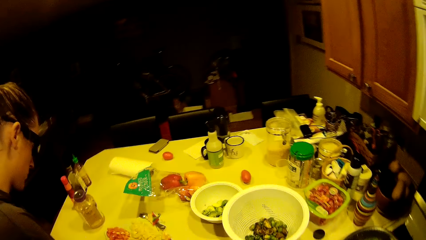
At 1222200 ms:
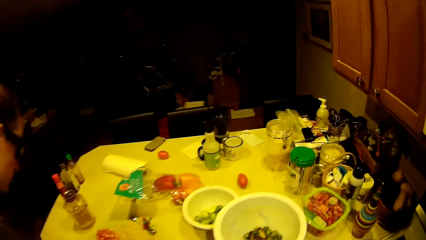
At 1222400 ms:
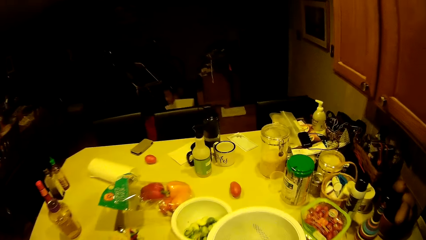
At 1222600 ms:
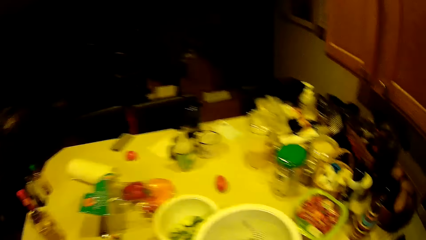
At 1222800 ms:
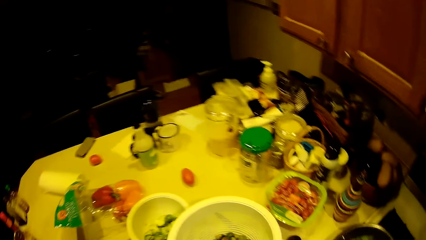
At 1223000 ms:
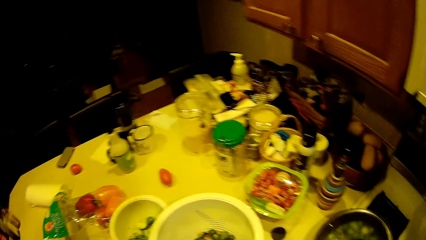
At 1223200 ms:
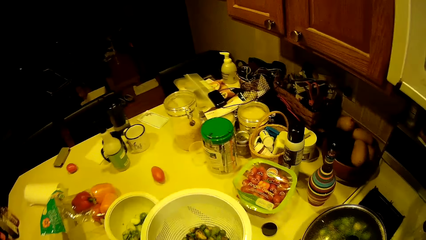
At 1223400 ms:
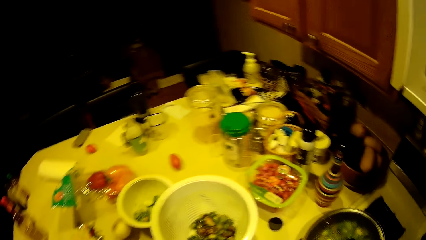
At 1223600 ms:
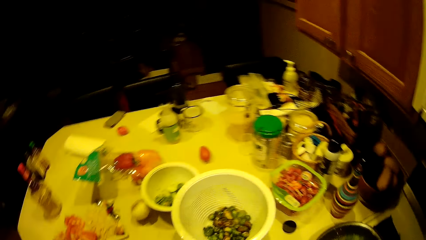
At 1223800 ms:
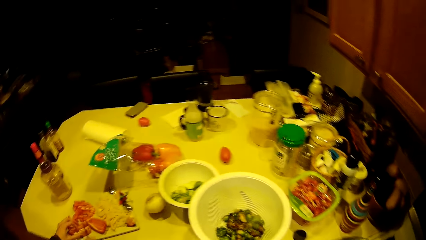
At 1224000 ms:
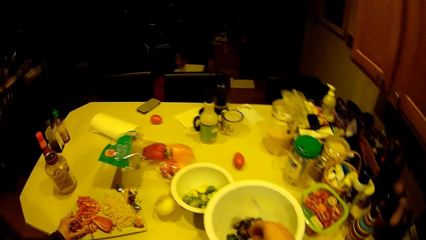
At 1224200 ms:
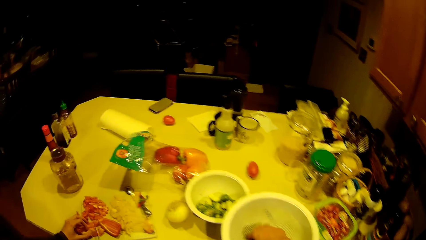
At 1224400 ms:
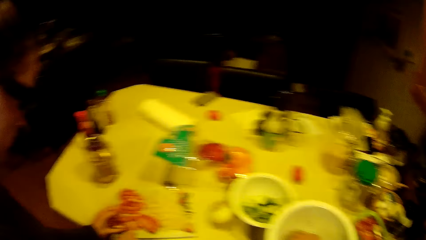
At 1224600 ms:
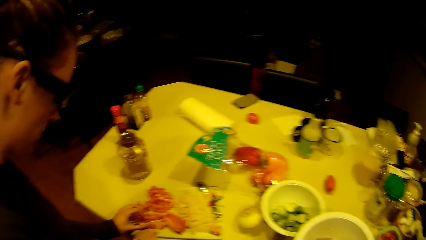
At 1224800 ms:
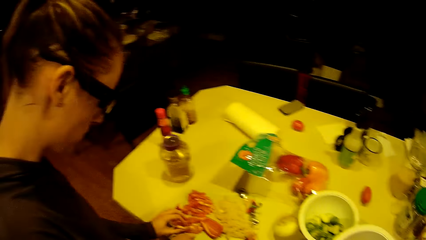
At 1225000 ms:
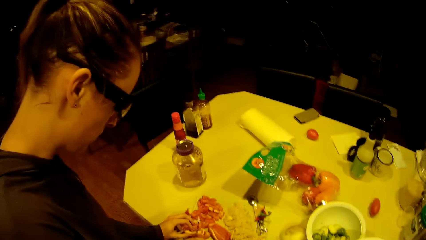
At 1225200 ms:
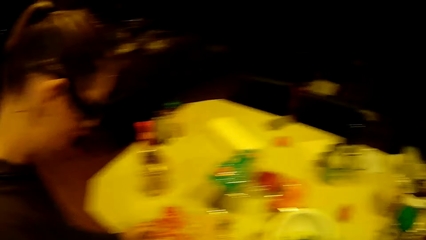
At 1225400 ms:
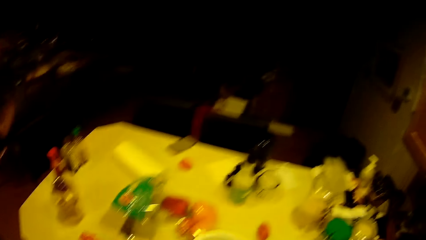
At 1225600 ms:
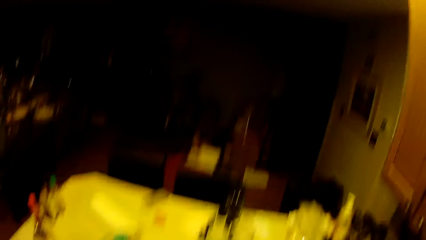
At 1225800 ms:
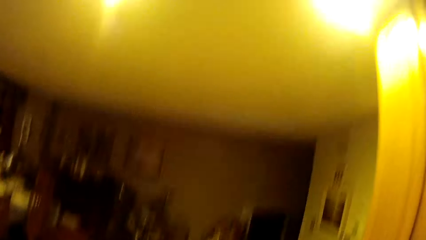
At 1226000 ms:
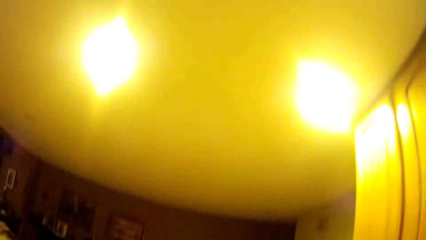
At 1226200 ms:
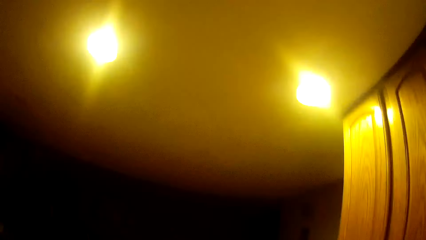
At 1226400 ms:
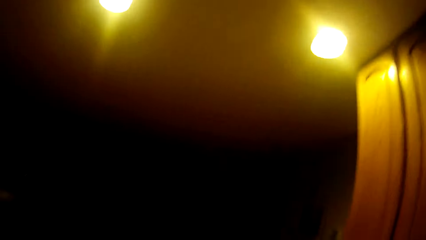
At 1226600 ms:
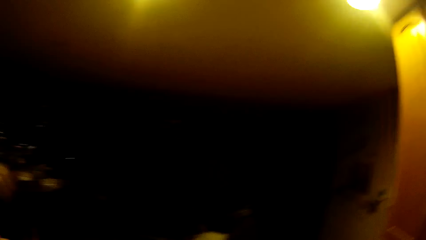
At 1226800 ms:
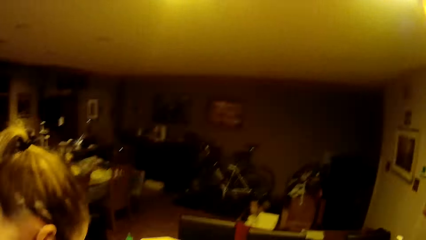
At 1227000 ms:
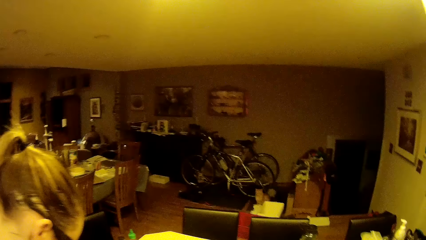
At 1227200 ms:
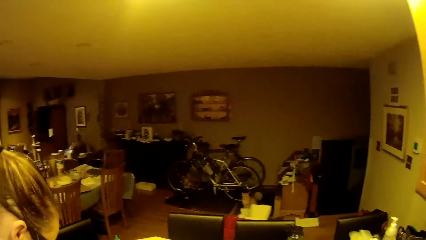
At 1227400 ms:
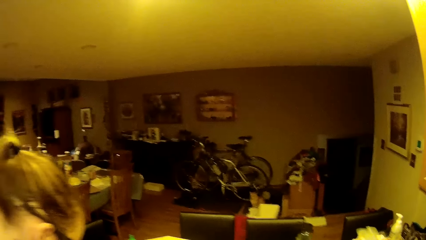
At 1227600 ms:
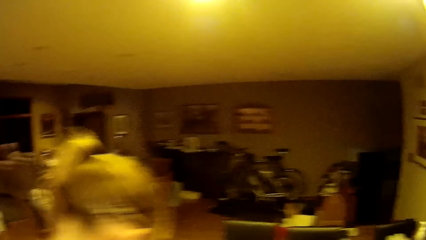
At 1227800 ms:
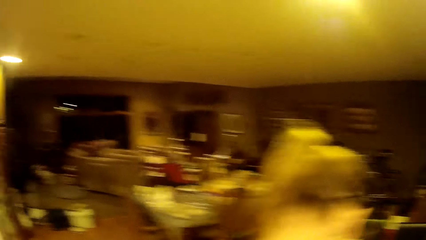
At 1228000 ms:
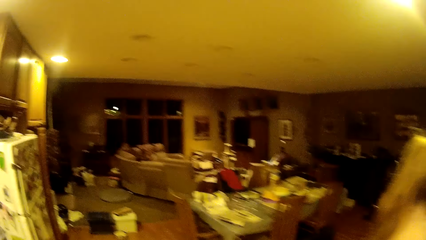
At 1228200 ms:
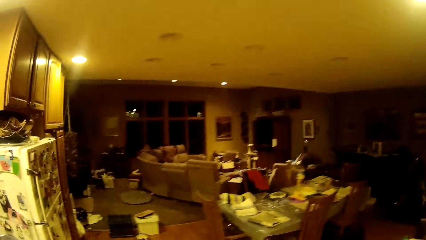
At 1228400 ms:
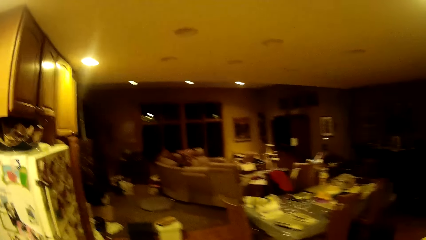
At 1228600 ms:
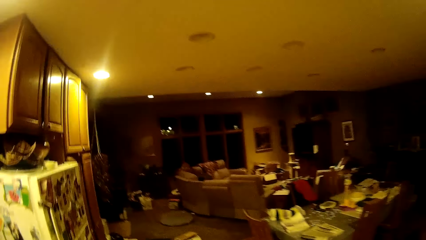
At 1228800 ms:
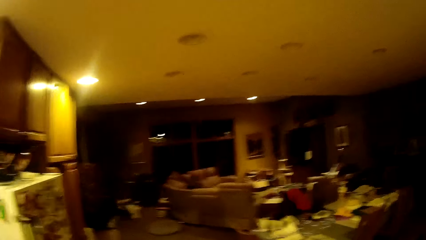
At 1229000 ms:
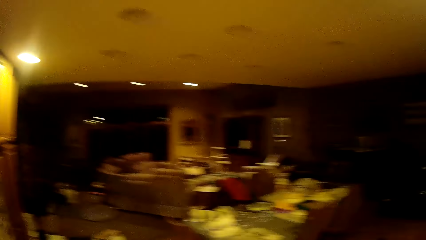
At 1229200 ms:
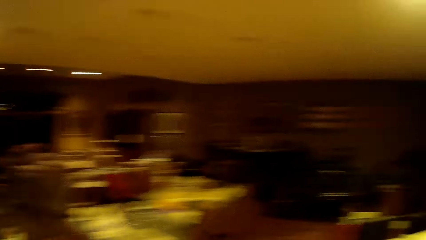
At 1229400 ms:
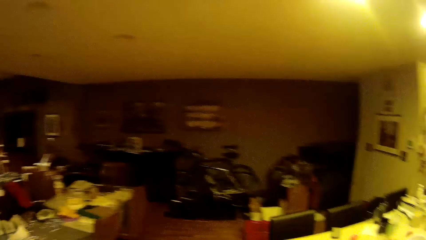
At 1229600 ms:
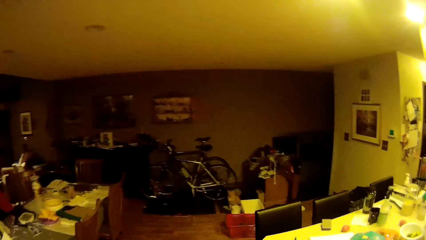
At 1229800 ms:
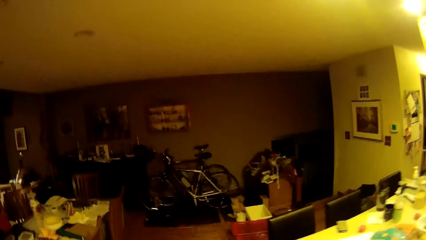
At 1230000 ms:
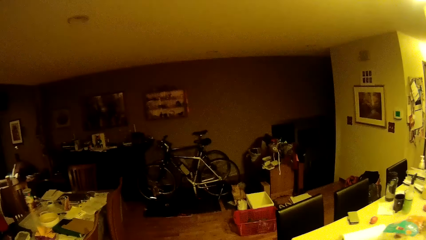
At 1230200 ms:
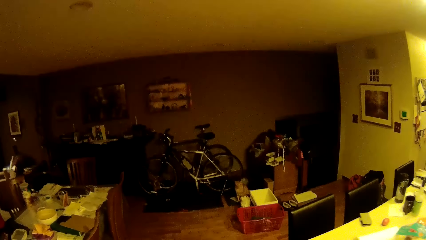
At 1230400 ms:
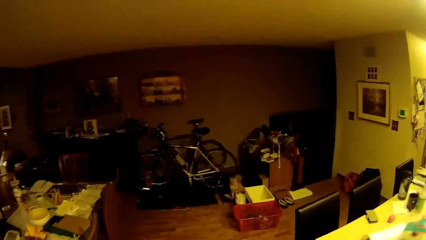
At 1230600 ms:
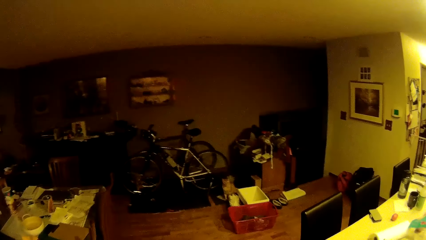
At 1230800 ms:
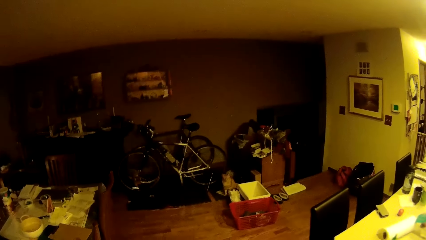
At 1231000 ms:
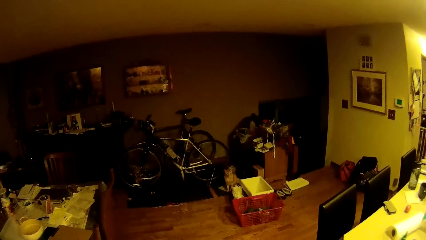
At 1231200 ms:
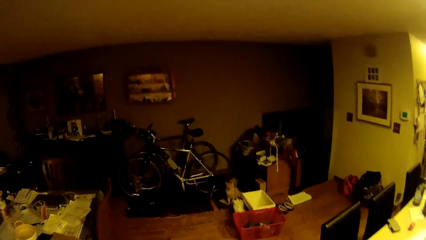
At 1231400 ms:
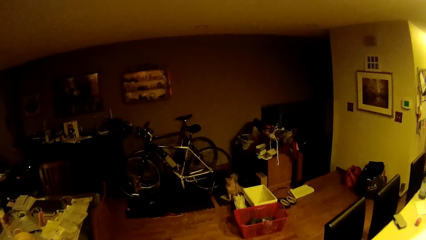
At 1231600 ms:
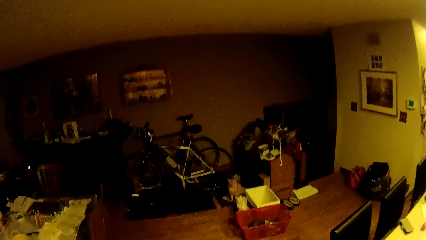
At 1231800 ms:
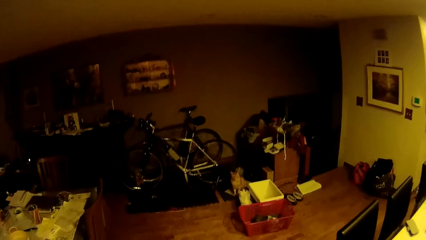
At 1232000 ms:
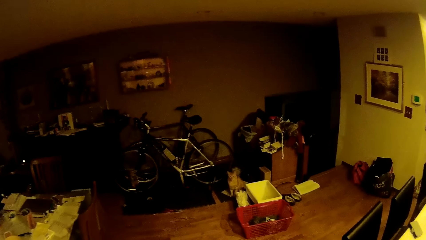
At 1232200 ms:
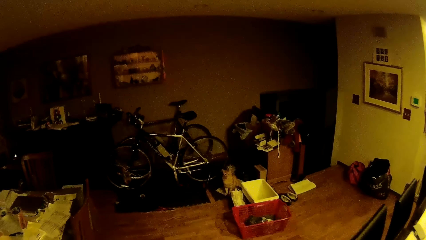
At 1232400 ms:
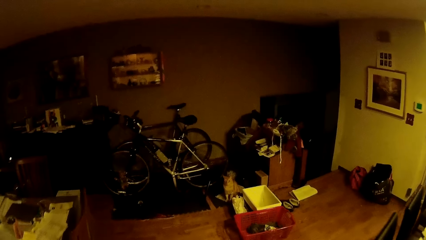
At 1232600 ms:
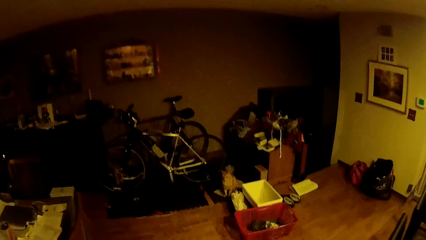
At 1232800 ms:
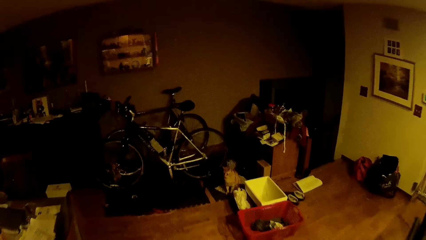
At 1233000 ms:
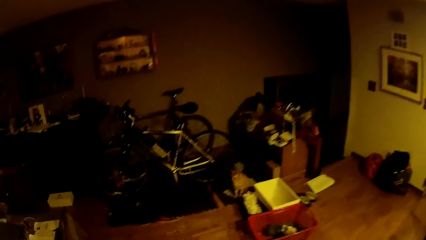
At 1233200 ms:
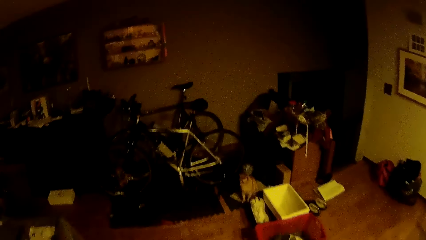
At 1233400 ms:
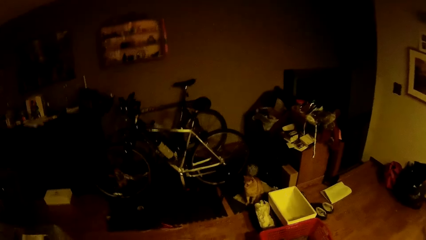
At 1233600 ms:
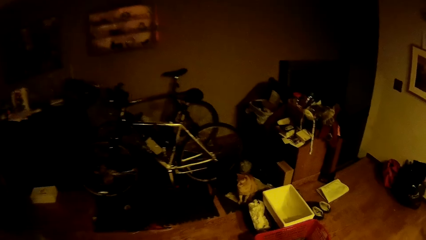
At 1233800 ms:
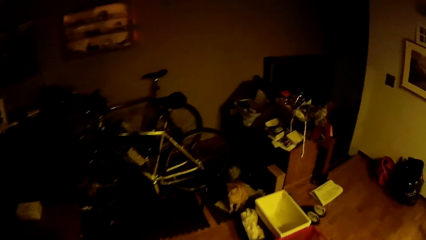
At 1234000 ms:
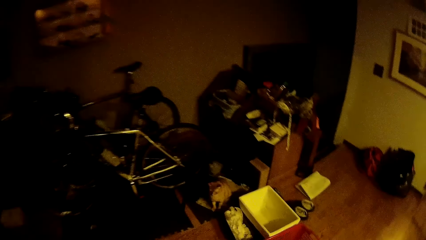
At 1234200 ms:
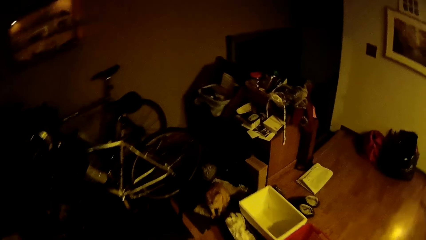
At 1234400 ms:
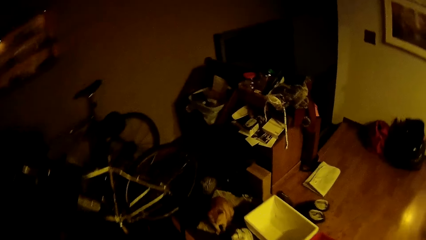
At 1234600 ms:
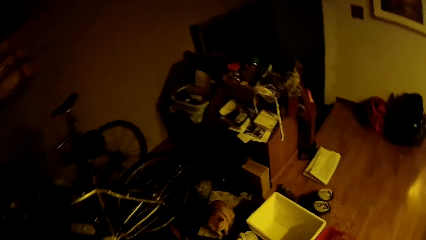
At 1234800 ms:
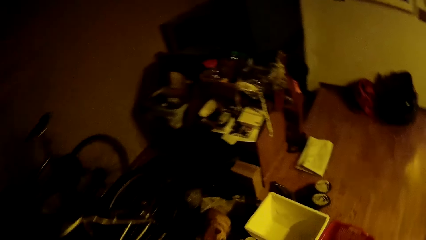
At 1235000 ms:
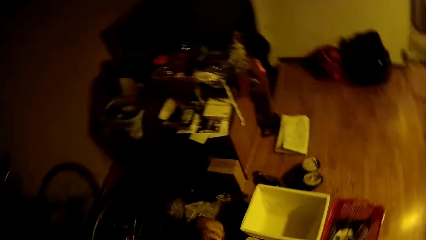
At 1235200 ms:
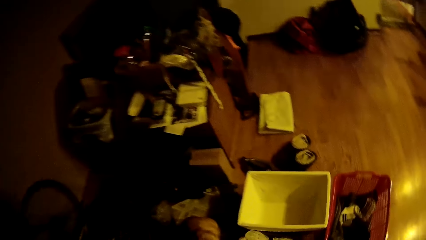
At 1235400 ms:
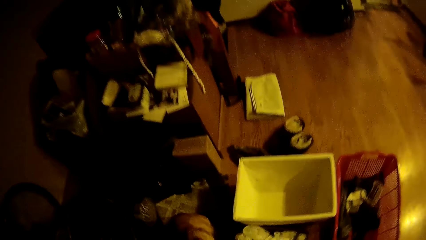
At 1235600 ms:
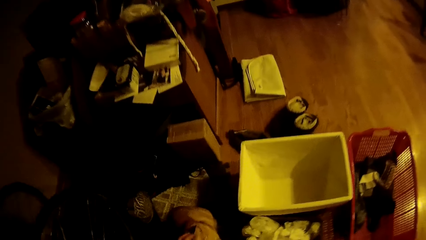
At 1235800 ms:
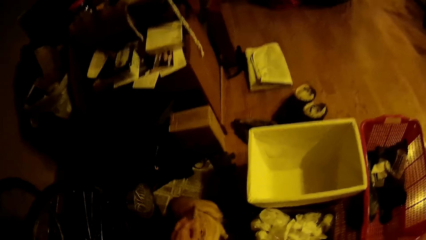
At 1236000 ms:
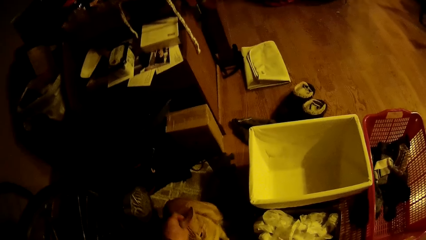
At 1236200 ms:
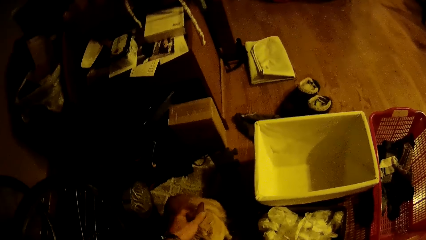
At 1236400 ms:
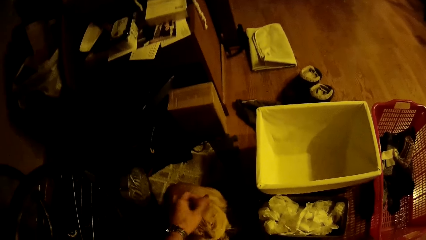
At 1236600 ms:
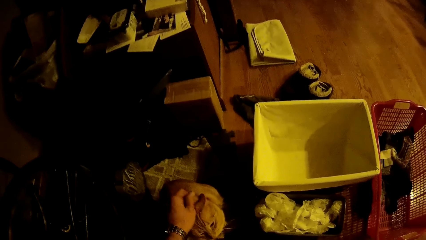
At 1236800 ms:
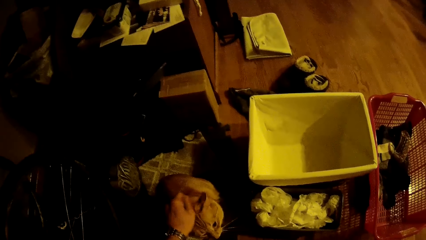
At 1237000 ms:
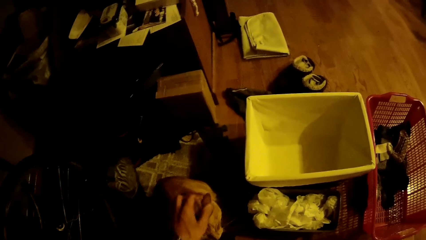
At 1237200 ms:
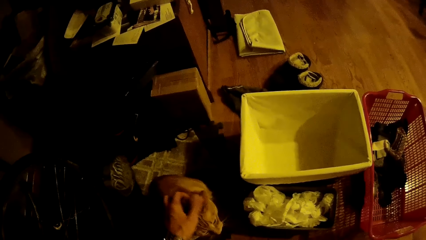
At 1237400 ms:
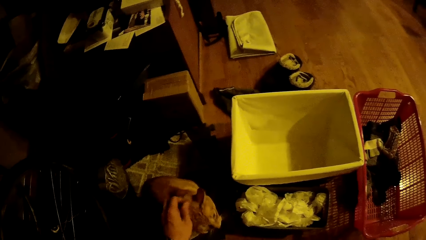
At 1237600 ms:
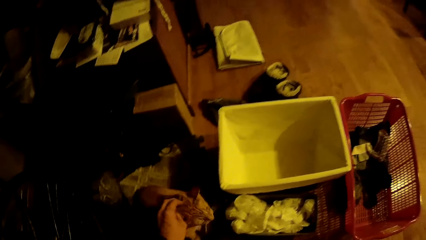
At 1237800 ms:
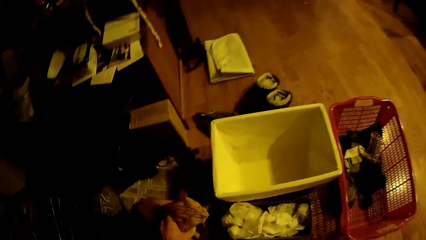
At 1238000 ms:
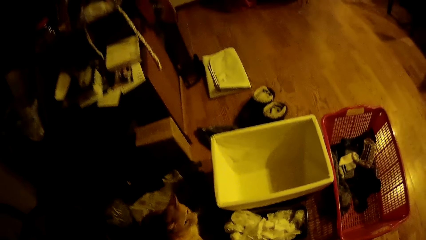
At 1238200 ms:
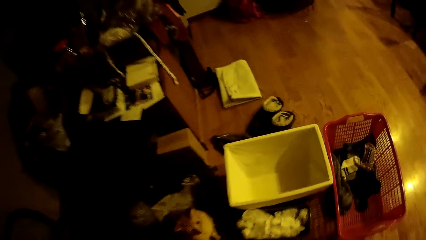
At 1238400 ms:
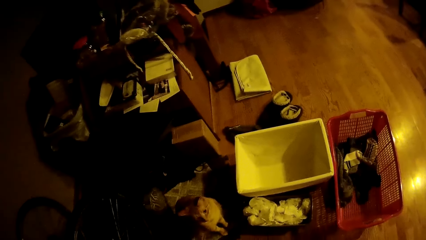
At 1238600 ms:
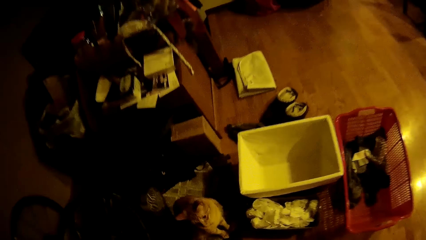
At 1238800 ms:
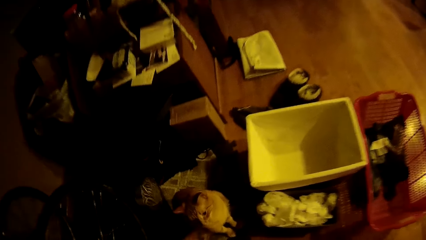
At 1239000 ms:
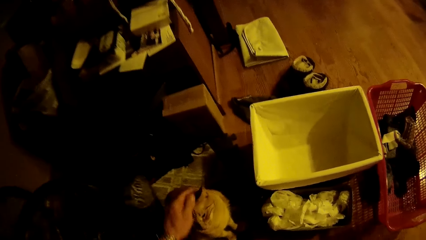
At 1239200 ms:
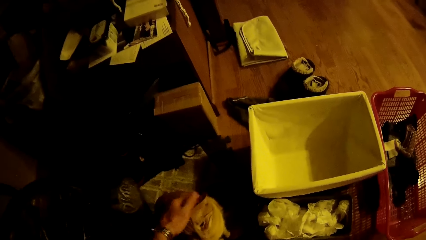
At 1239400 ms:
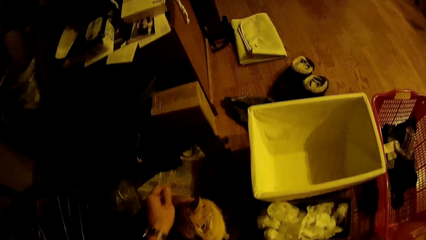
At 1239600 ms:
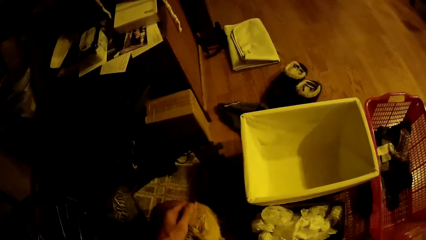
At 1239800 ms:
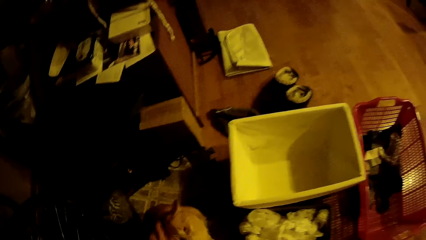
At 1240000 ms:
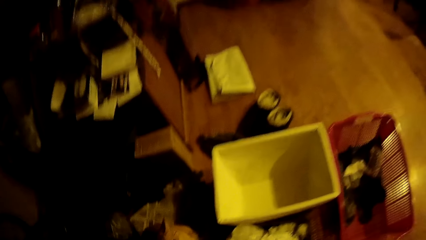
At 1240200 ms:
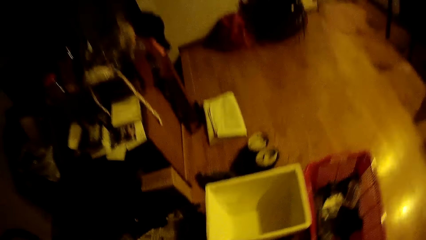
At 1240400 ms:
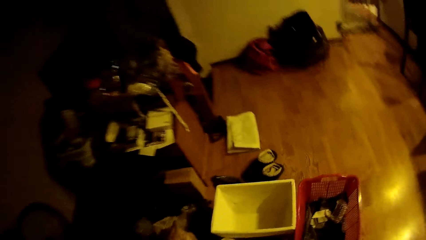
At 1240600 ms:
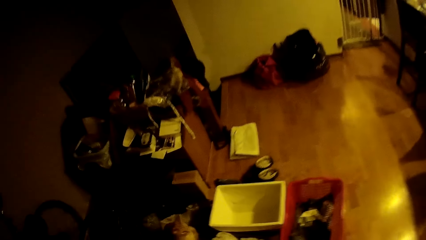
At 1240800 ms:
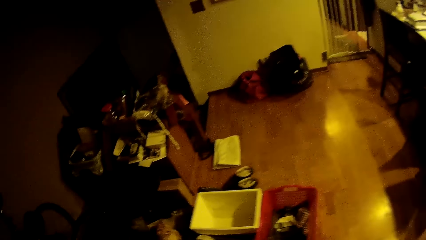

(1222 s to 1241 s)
The camera wearer takes a green bean from the filter with the right hand. They walk around the house. They rub a cat.
